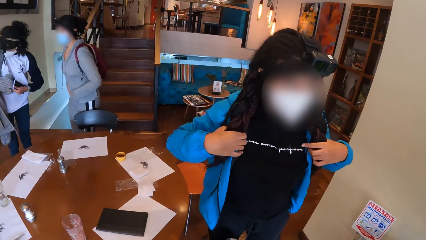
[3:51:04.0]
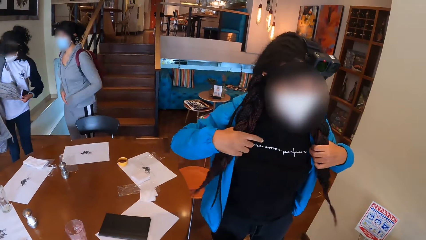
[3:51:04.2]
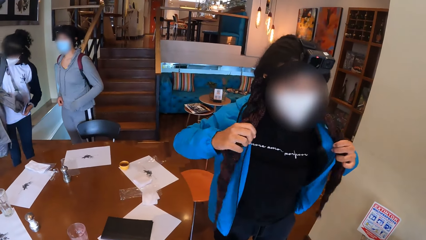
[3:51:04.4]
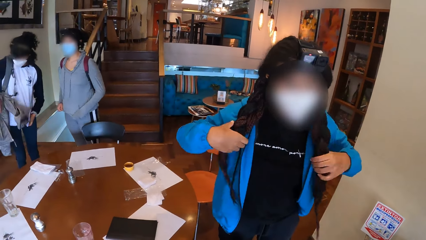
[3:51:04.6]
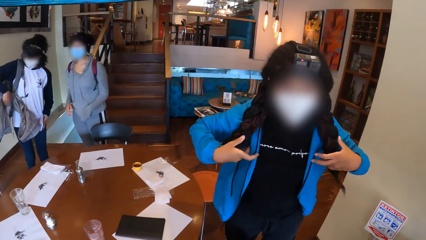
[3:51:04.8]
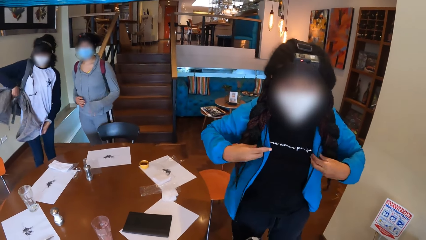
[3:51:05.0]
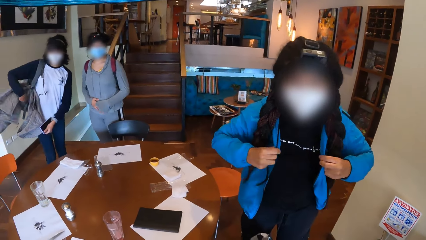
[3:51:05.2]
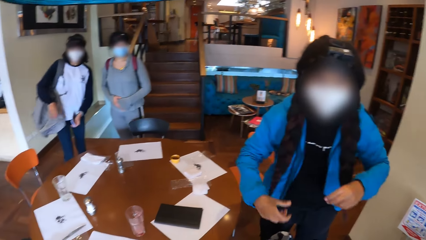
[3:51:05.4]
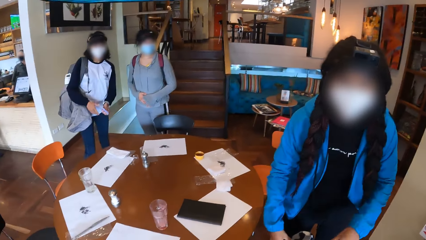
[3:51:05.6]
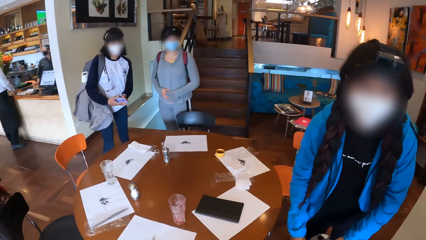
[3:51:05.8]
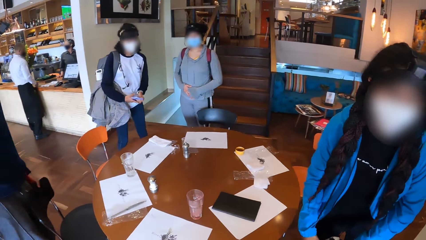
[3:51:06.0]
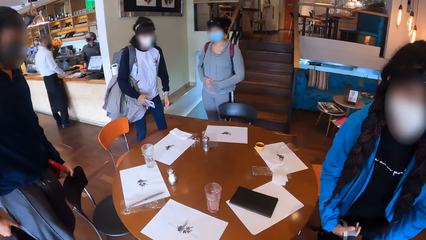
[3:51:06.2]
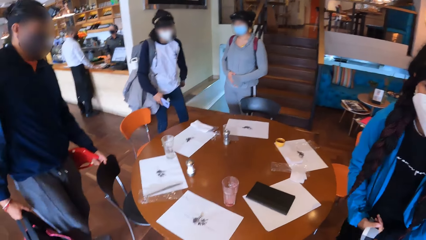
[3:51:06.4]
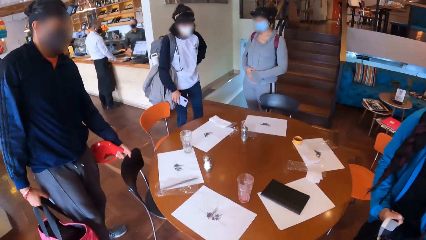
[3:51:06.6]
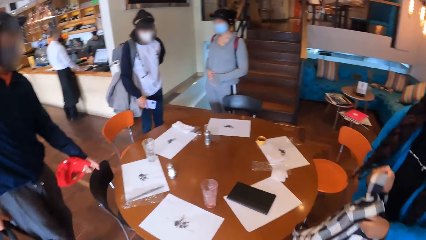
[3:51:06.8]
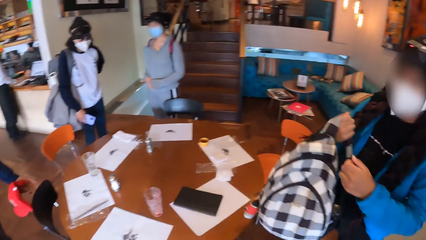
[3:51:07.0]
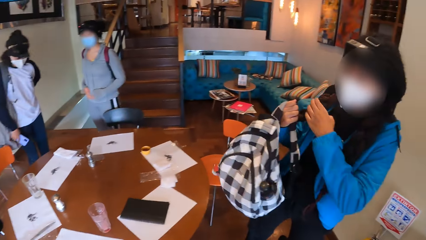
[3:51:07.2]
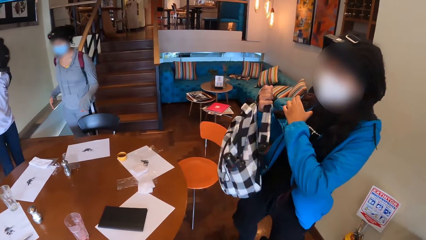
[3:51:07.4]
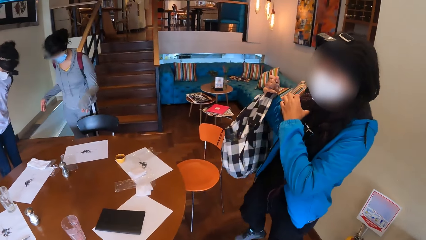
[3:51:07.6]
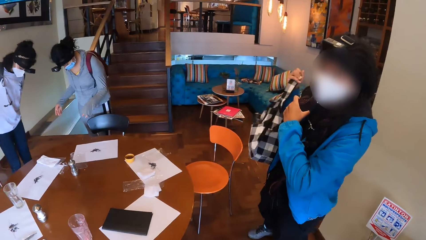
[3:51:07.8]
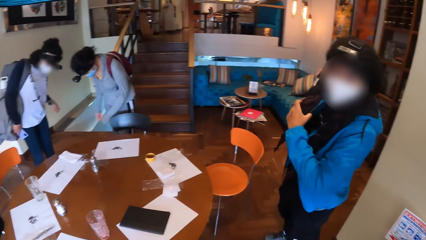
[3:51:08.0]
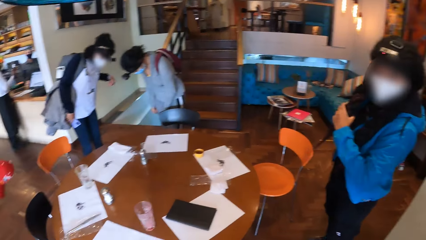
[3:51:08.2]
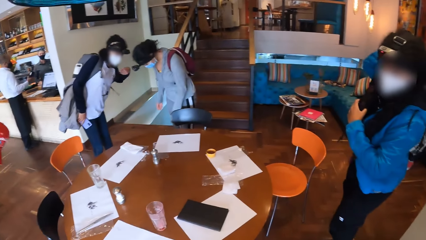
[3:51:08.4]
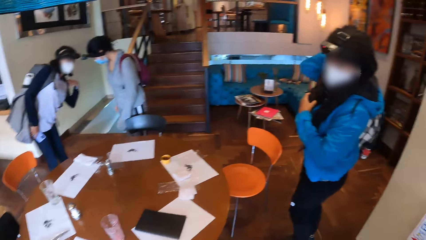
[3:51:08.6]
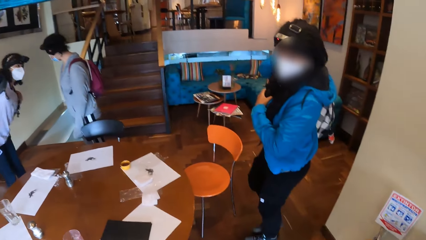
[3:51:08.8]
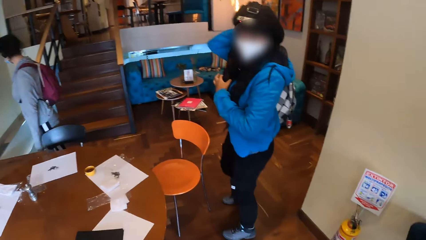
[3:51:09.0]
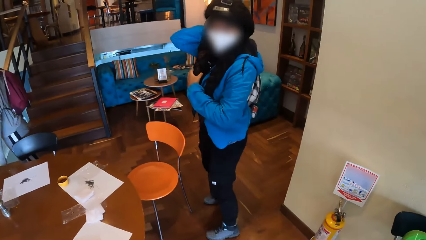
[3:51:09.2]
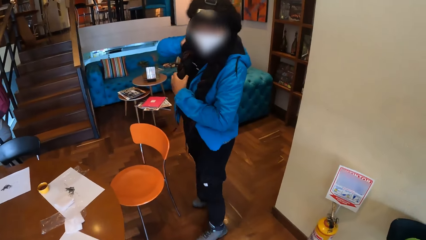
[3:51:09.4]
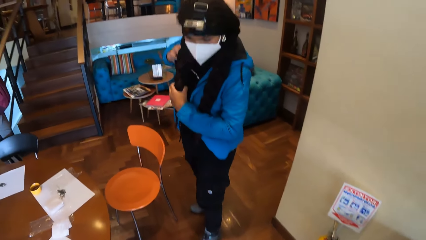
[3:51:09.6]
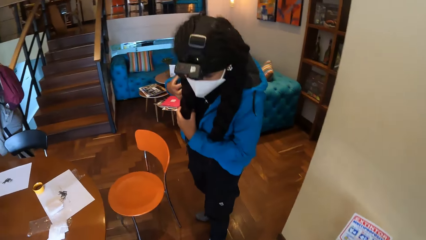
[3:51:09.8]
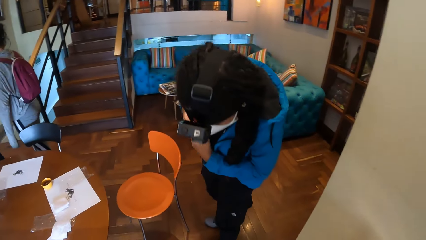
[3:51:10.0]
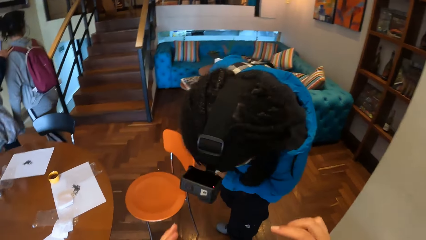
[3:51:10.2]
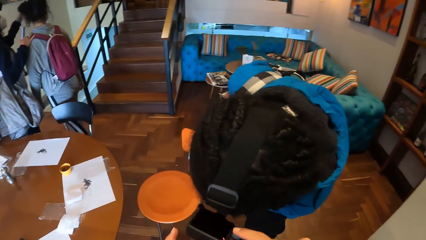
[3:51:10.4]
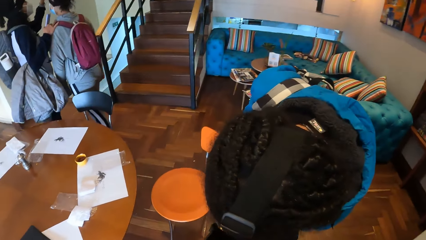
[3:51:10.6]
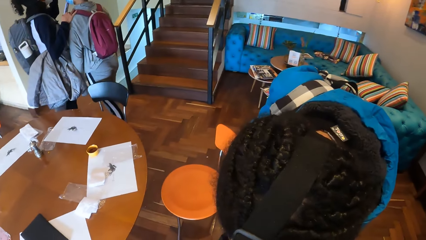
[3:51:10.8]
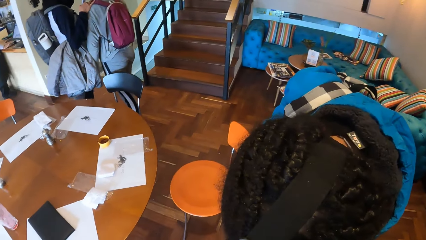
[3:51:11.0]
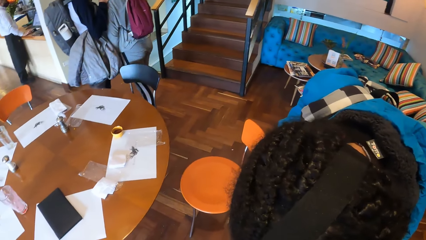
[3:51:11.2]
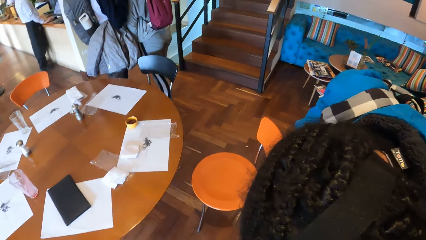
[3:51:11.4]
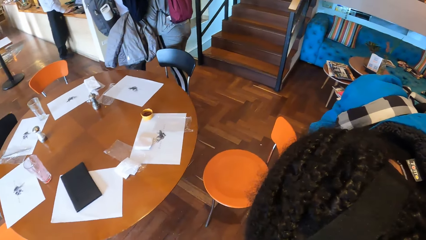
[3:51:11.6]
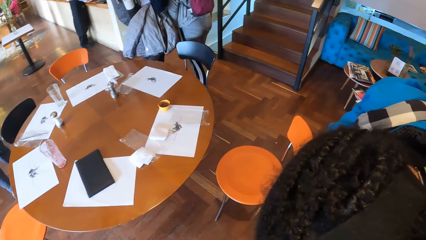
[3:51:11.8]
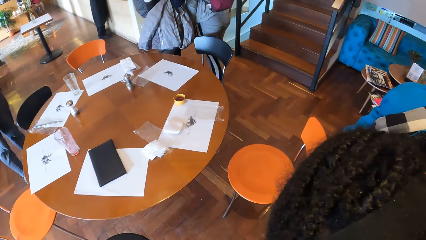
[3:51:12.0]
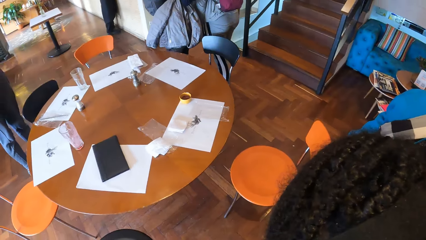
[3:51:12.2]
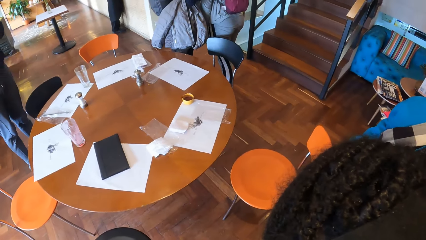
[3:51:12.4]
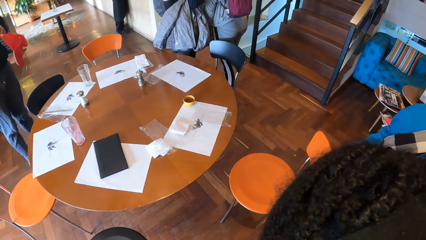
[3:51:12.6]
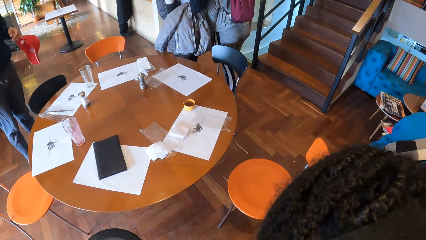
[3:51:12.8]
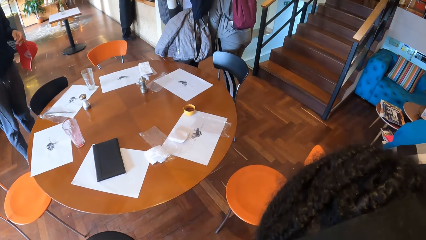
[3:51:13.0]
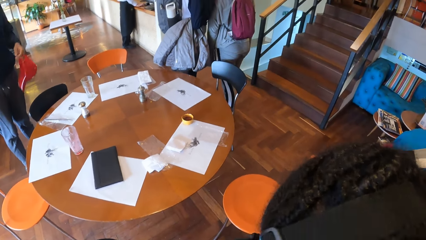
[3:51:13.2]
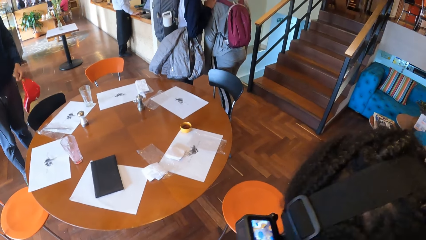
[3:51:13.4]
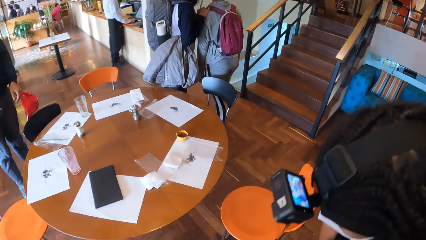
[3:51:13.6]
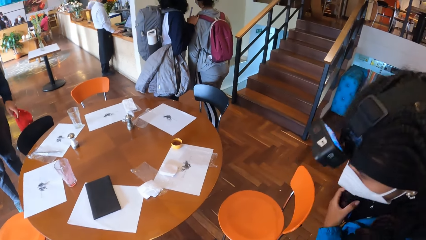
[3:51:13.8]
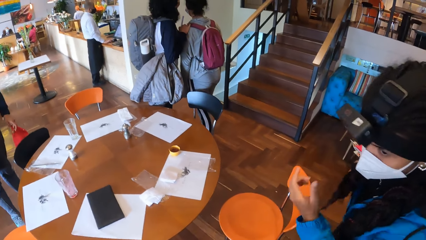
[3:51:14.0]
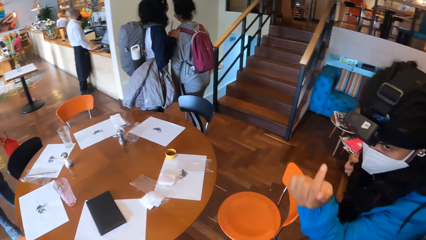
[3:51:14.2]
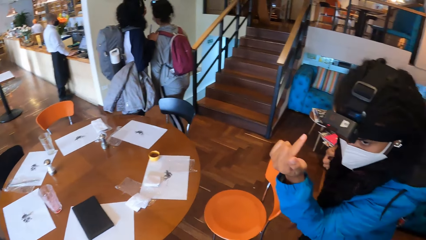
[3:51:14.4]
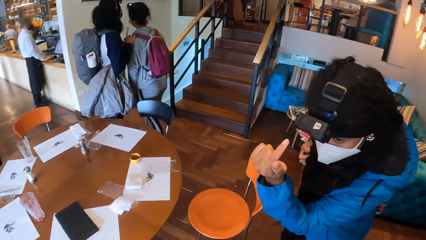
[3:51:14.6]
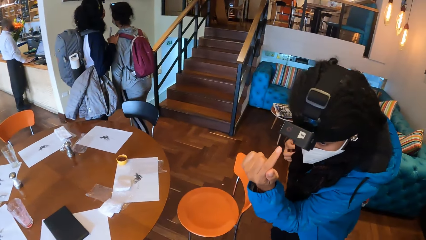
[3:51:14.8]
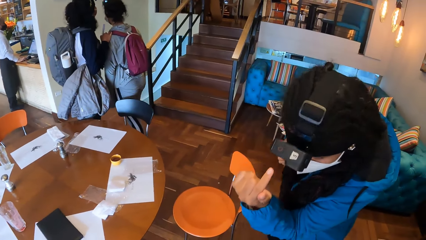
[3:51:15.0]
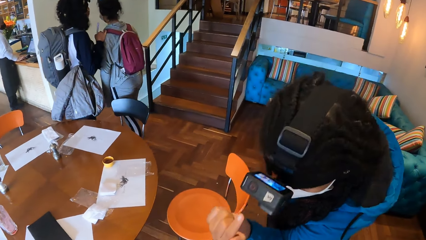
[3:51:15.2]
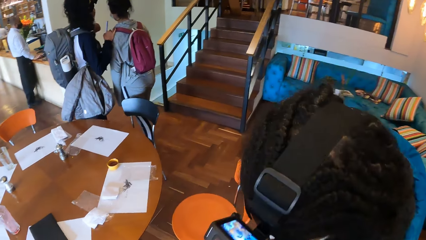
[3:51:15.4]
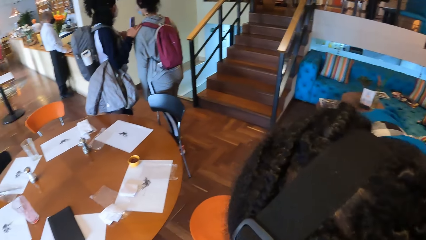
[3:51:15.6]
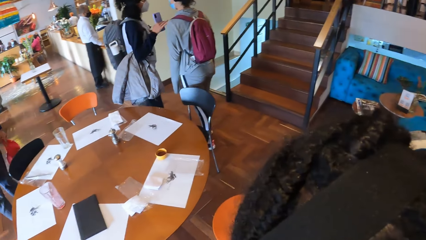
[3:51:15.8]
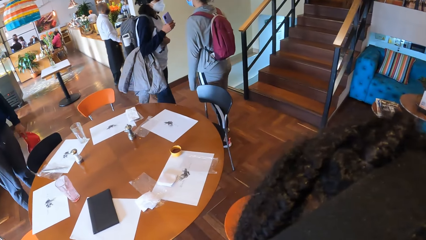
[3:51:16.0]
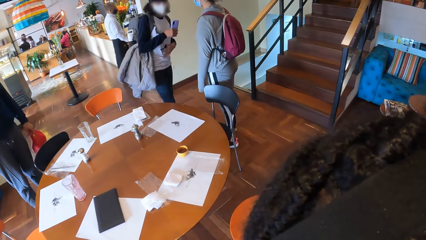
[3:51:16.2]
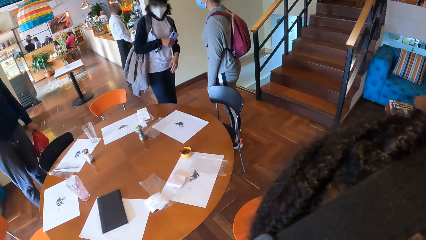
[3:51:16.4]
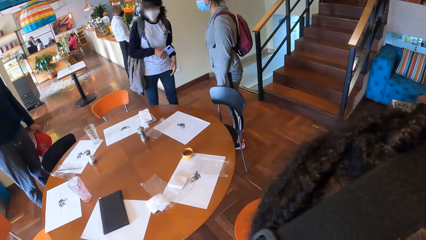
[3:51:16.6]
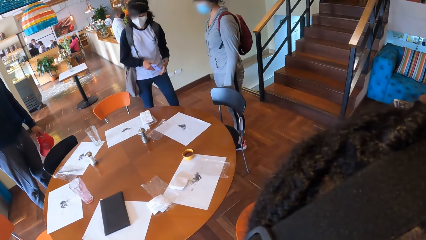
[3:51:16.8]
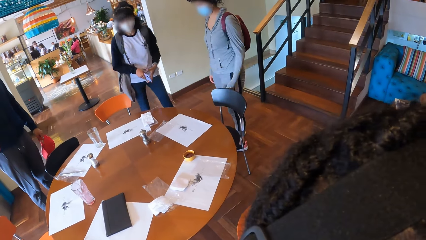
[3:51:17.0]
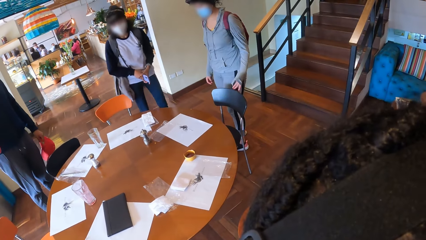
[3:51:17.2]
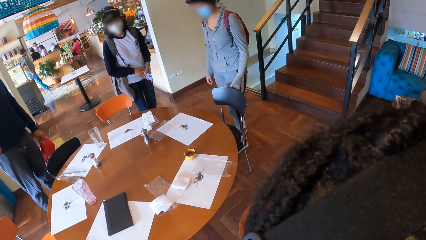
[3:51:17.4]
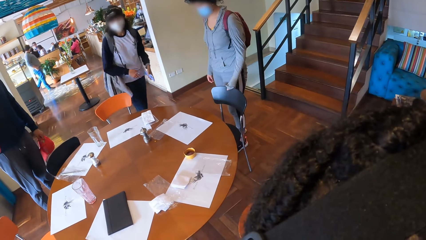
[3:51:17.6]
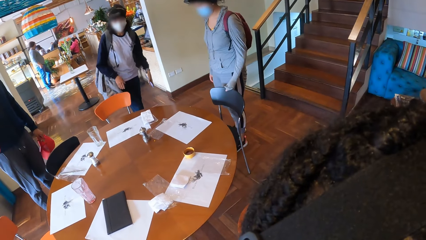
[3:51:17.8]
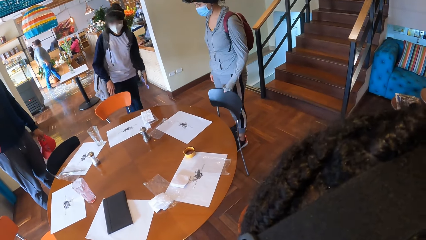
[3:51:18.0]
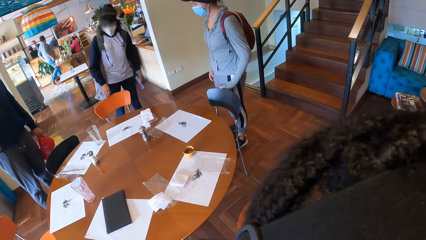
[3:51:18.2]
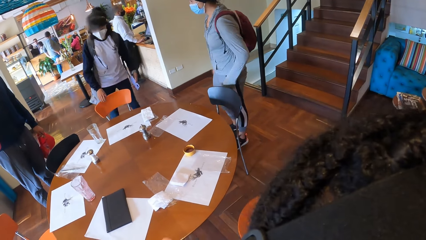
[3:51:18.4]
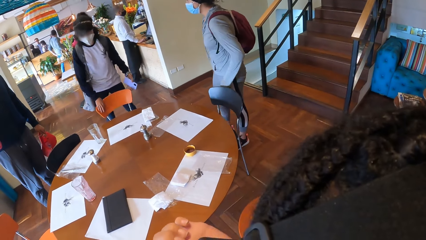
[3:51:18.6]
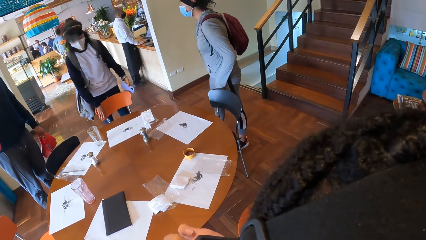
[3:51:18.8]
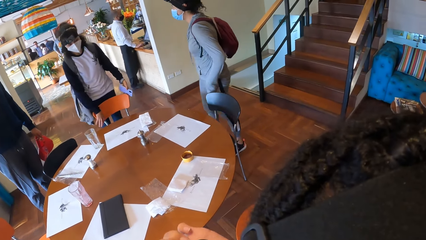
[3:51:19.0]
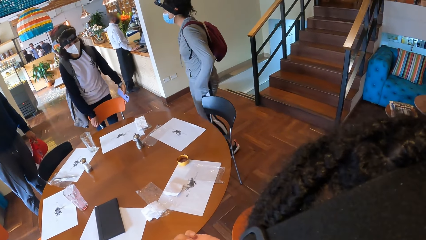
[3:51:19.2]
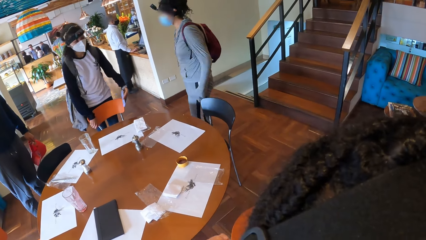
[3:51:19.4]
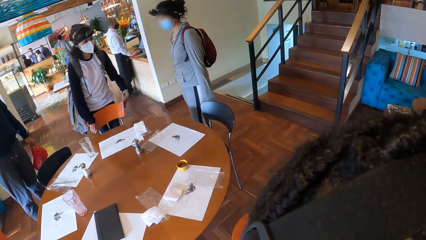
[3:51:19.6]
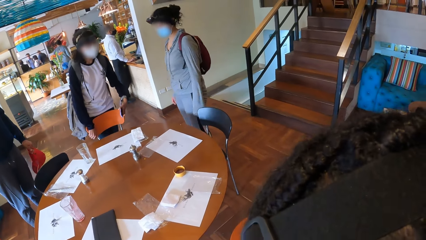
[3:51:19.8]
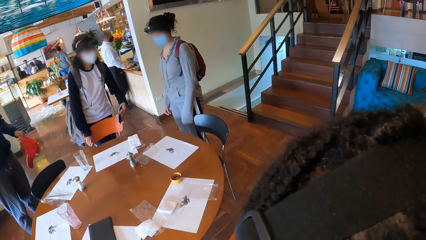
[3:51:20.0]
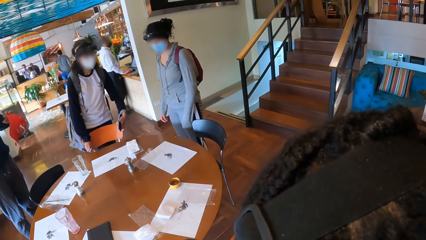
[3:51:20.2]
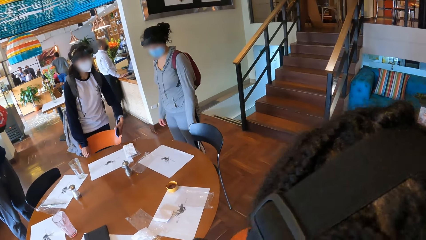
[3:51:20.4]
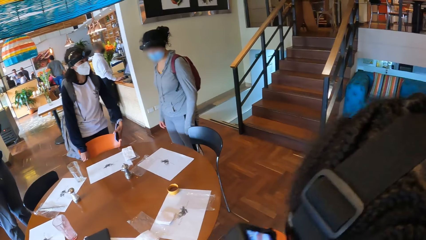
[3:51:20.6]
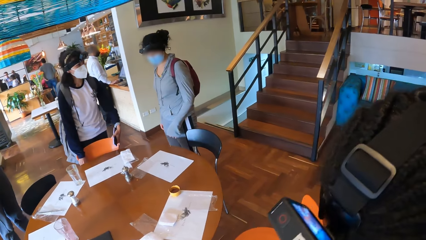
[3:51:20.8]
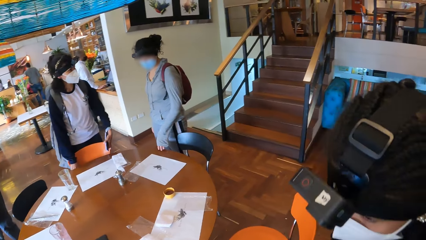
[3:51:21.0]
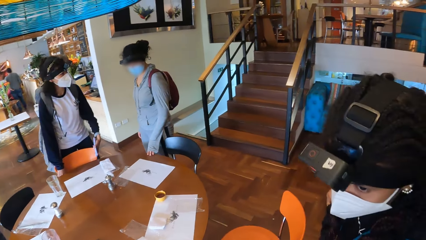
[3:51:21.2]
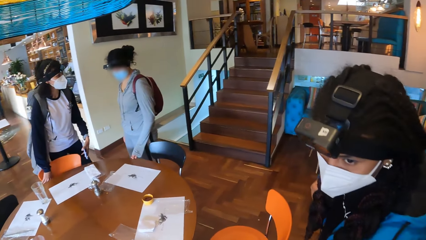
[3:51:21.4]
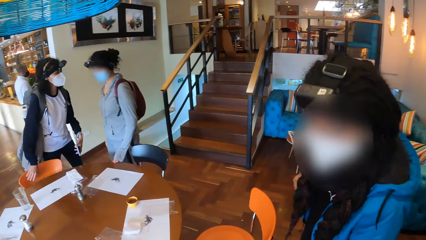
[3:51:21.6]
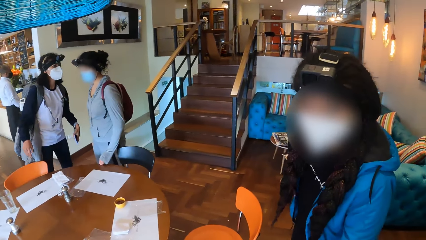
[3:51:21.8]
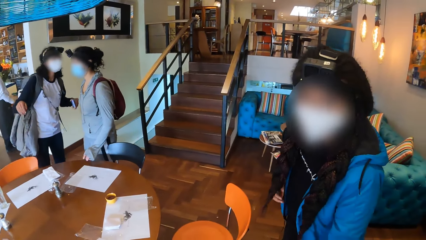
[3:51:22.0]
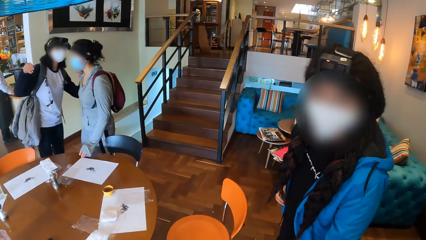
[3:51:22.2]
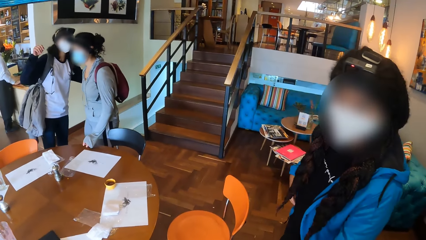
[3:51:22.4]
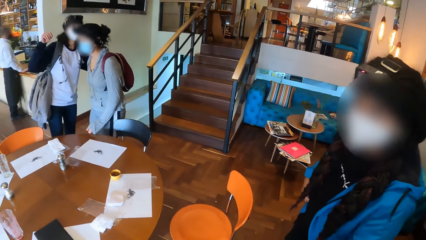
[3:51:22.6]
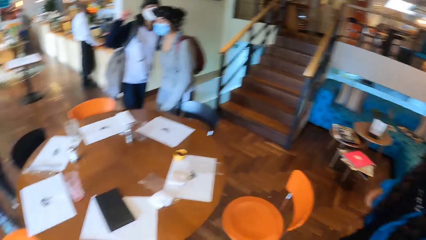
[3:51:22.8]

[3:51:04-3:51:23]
A girl passes the phone from her left hand to her right hand. Another girl picks the backpack from the chair with her right hand. A man adjusts a chair with his left hand. The second girl carries the bag on the back. The camera wearer adjusts a camera on the second girl's head with both hands. The second girl converses with the camera wearer. A woman moves the chair on the floor. The first girl adjusts the chair with both hands.
